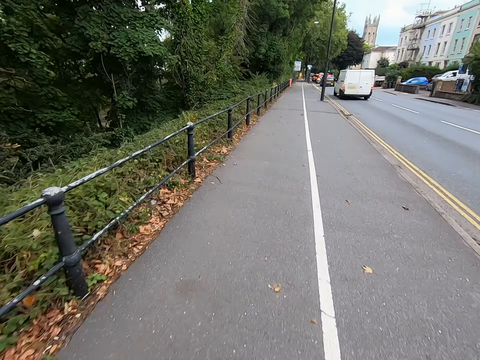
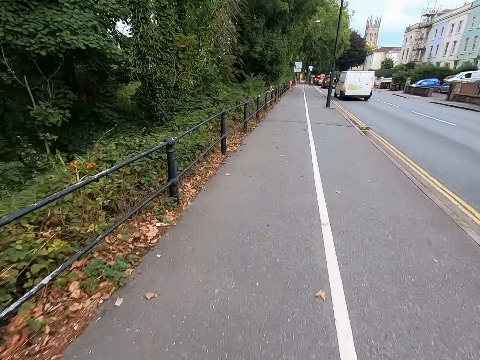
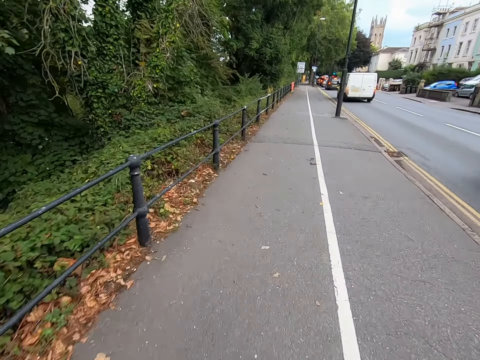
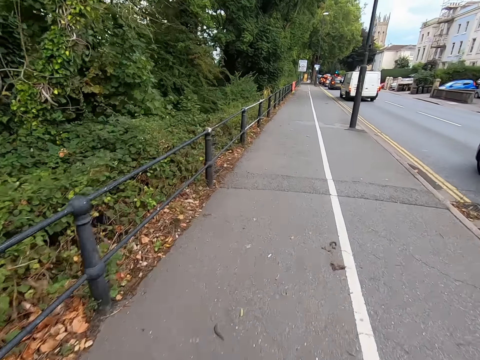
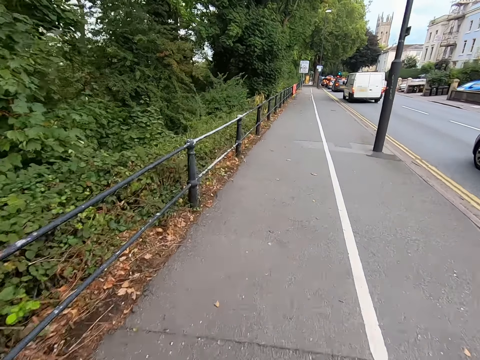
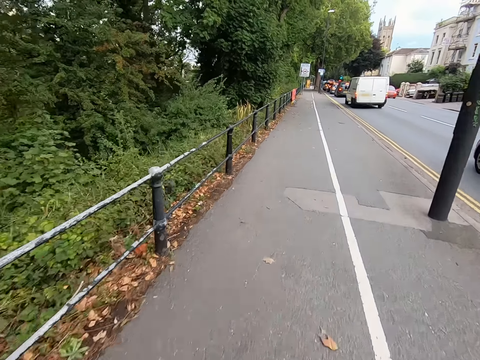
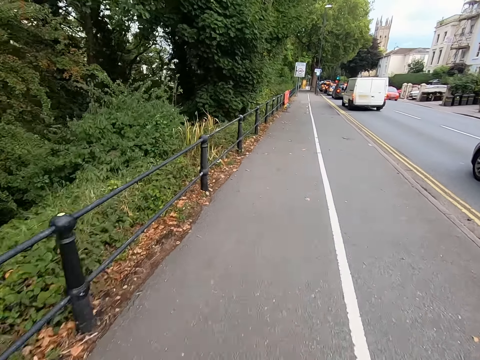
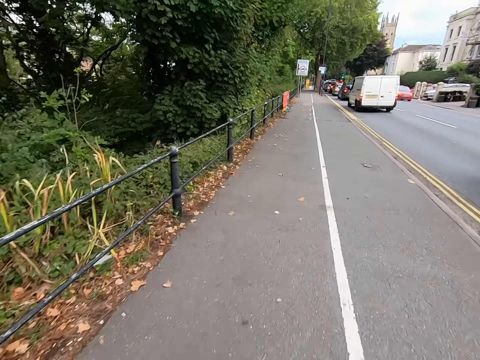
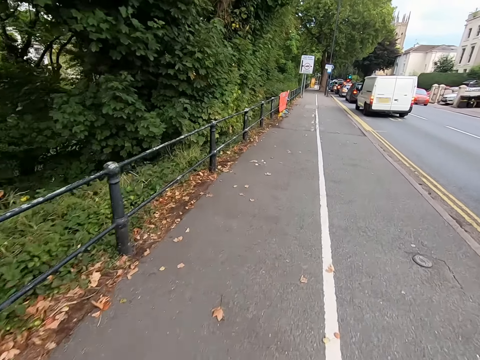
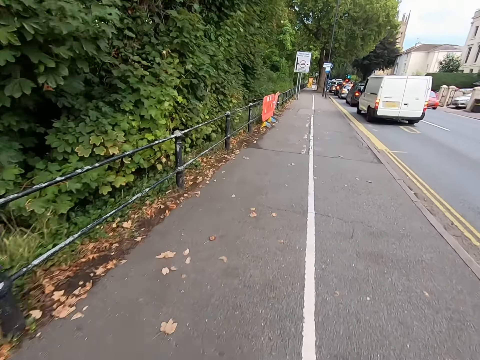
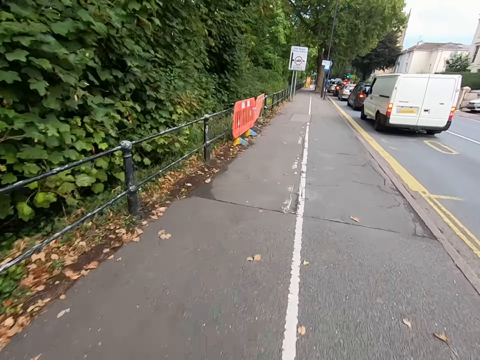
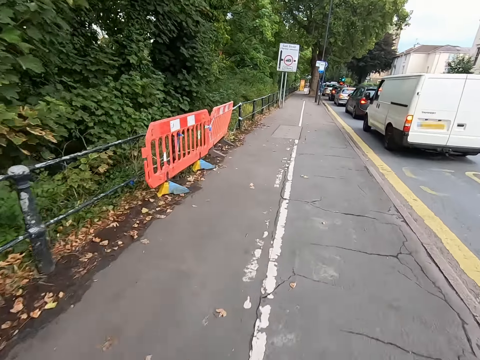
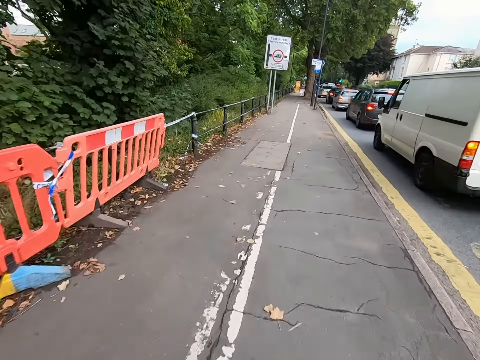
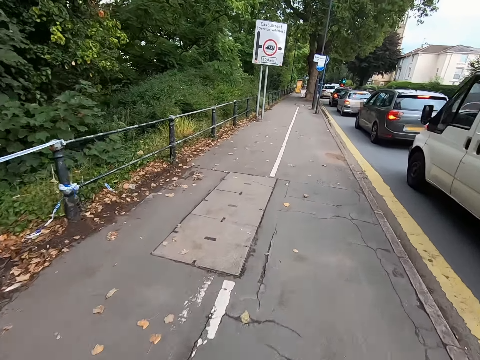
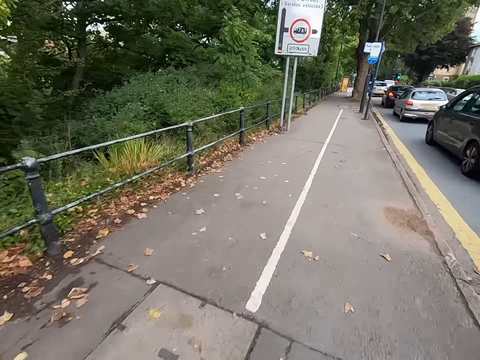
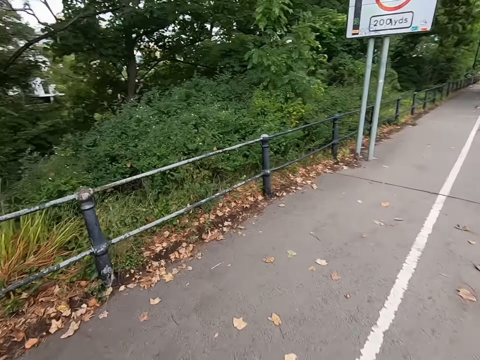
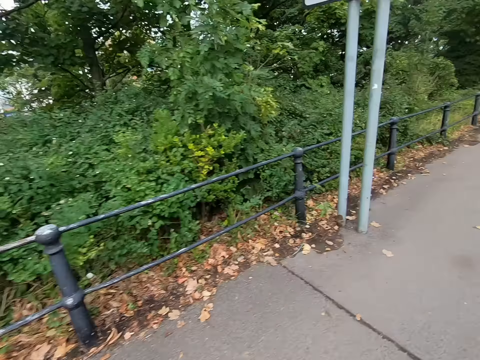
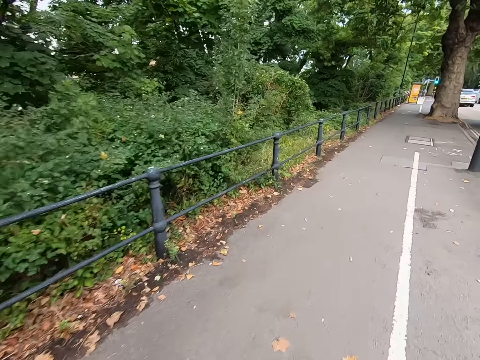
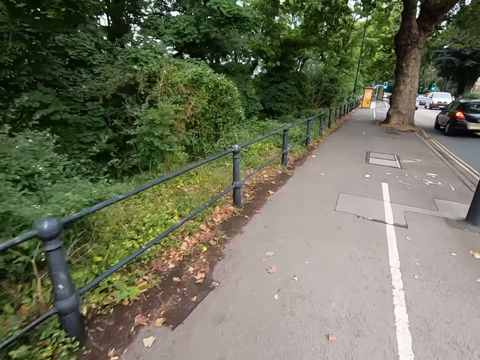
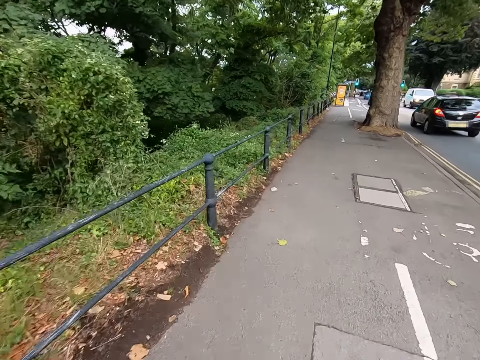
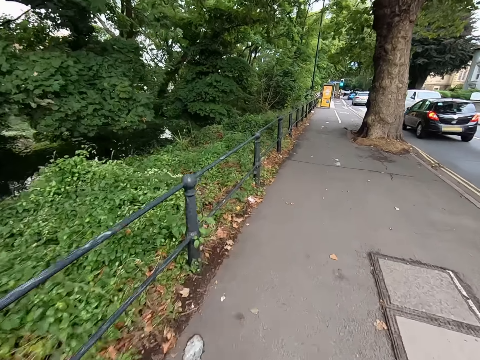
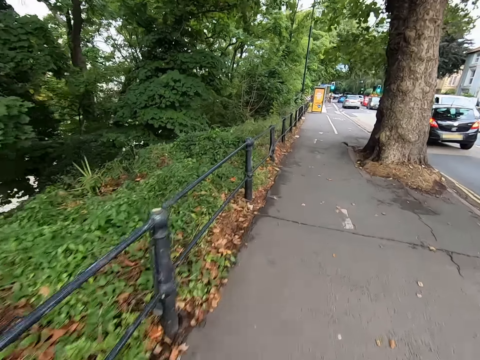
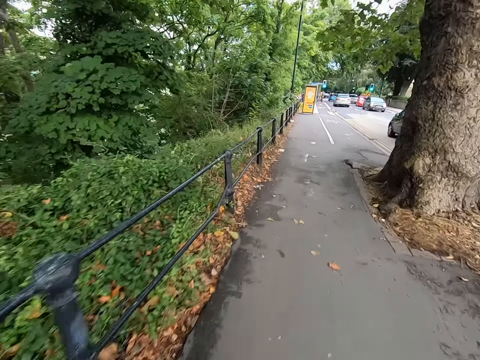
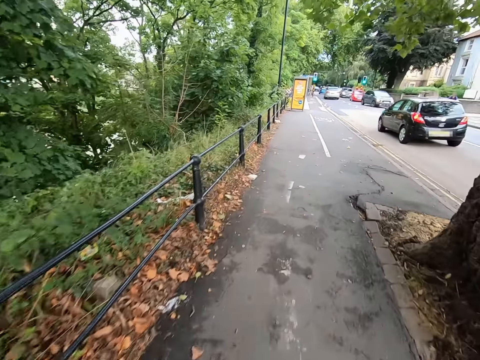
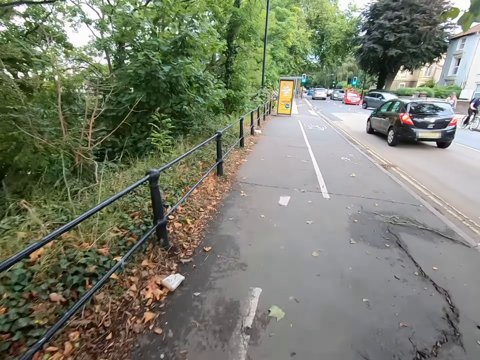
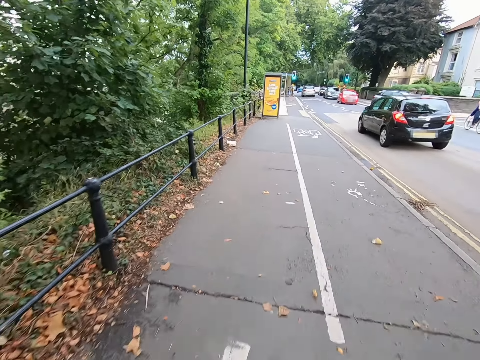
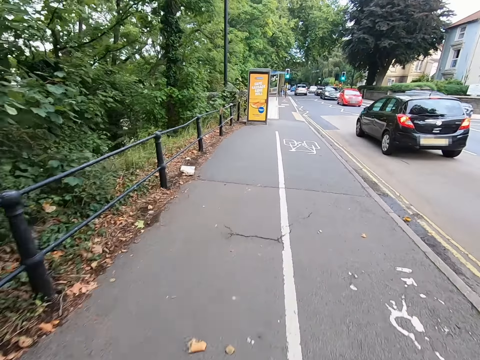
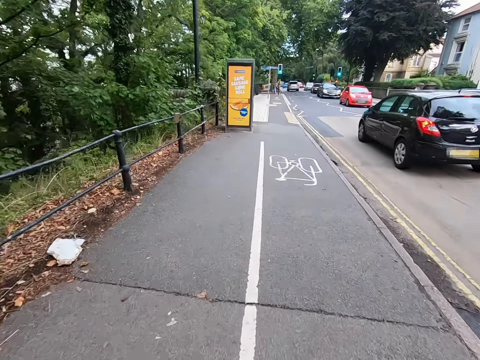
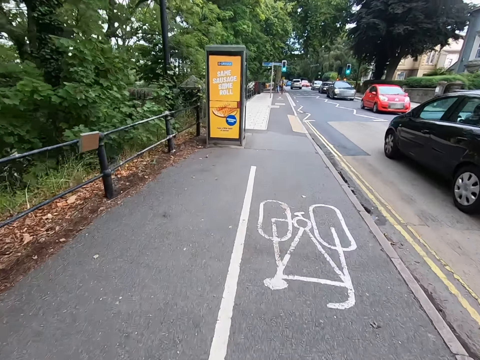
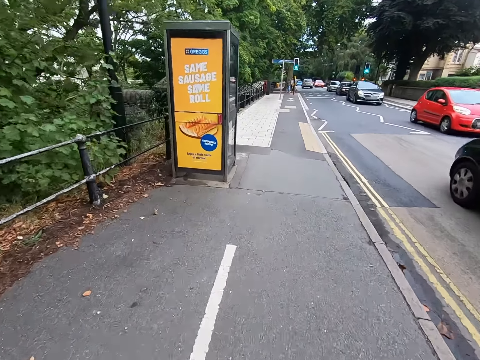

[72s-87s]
The camera wearer watches the background. They walk.

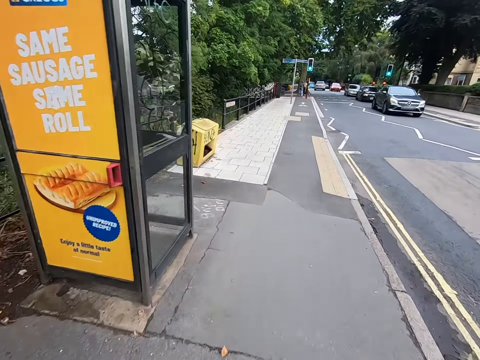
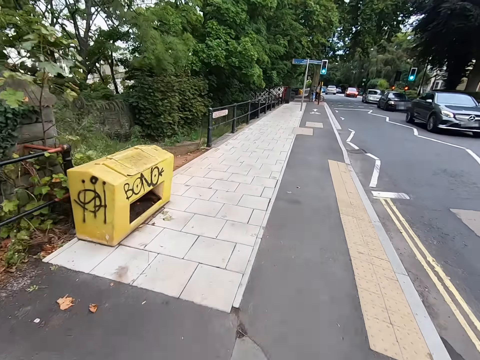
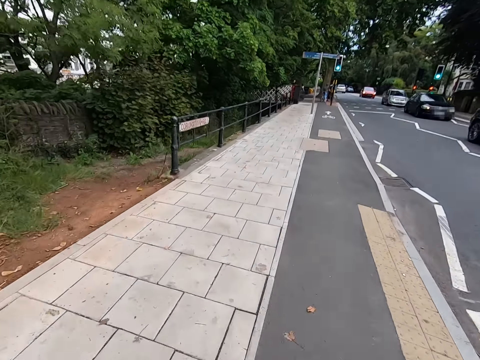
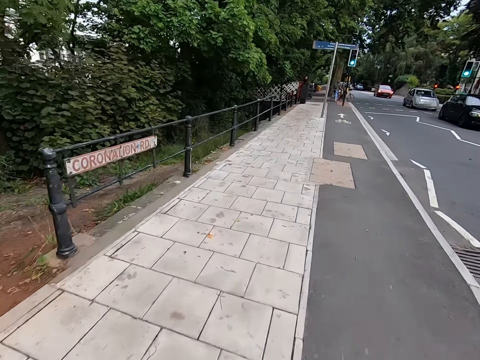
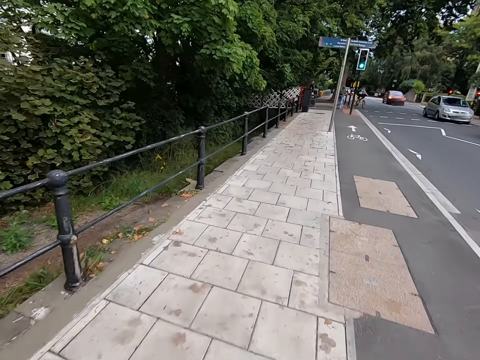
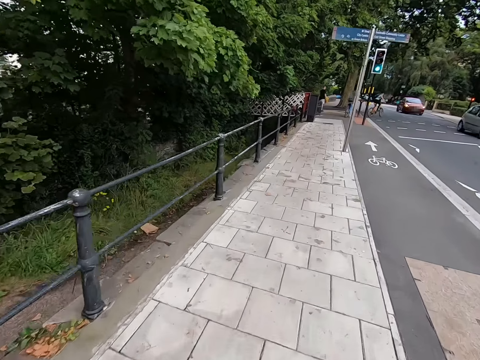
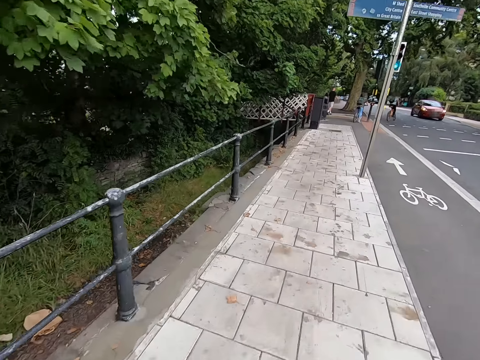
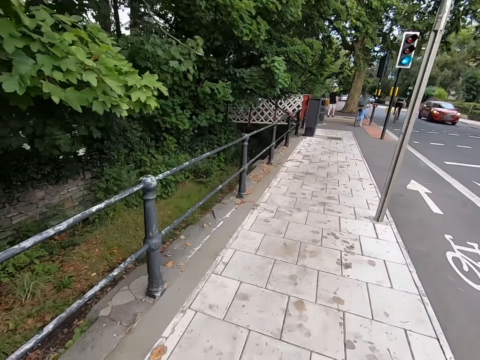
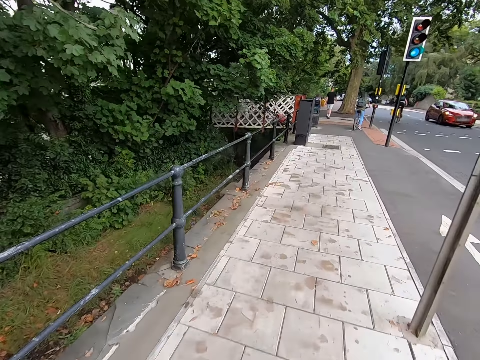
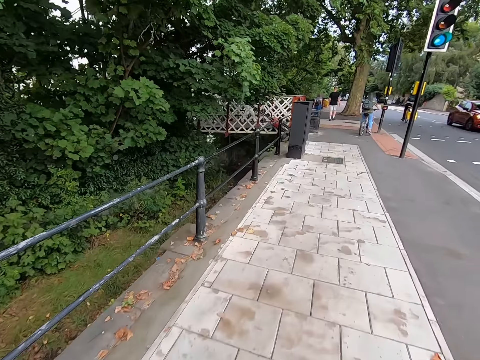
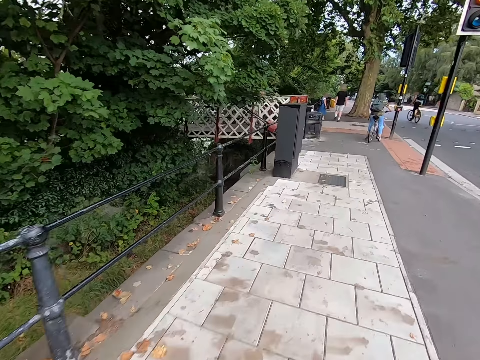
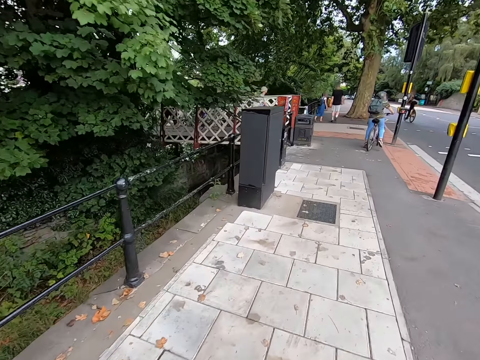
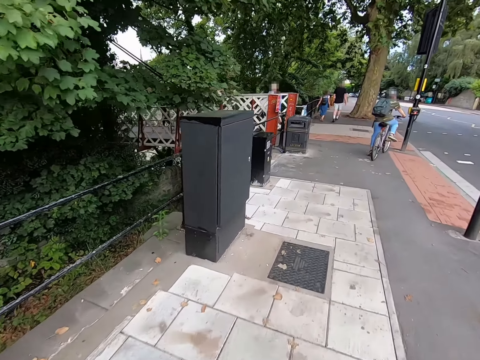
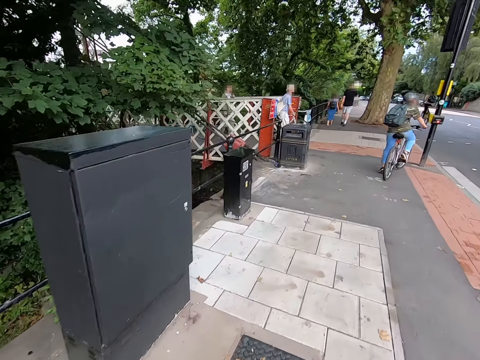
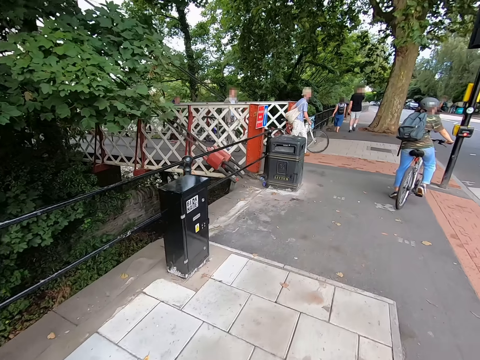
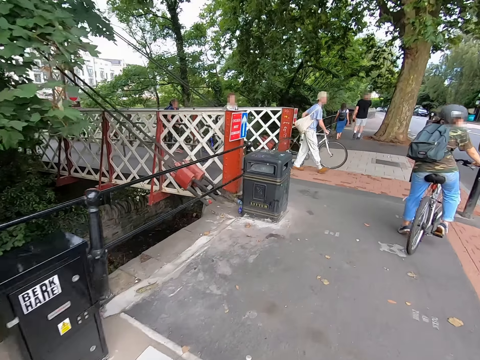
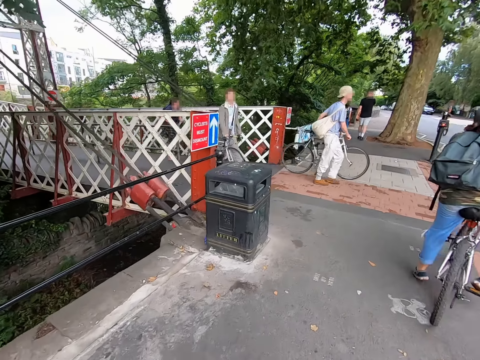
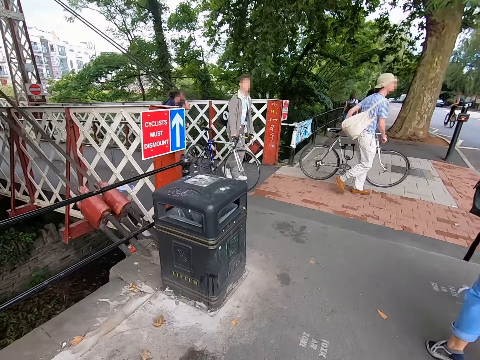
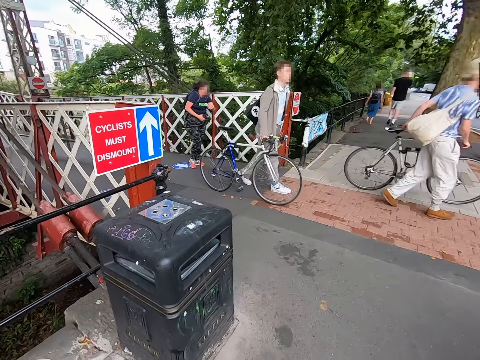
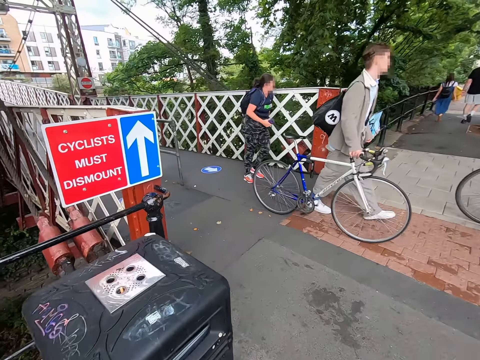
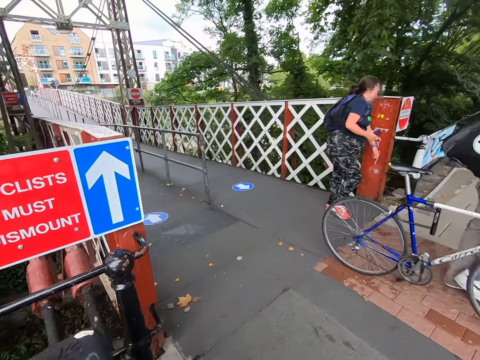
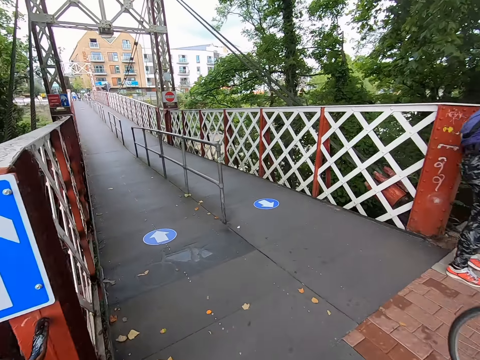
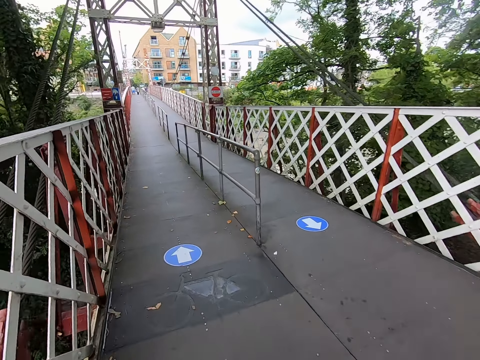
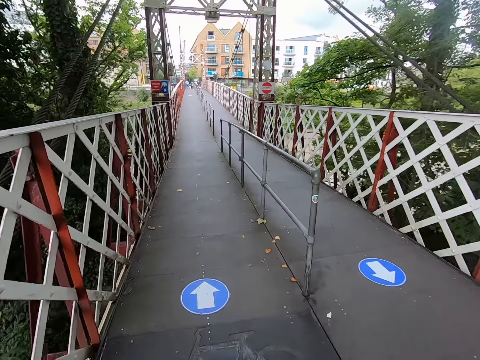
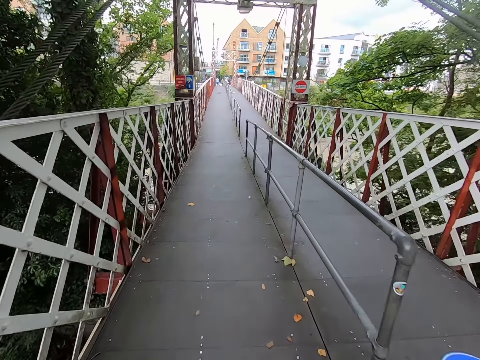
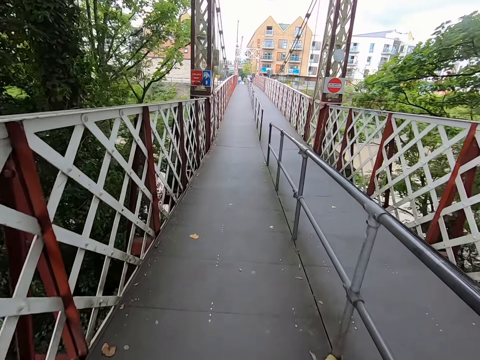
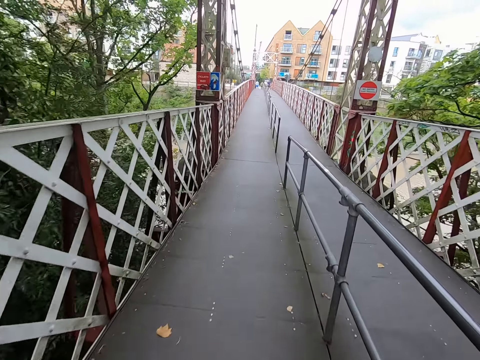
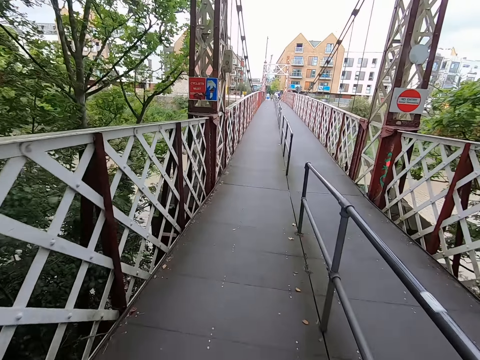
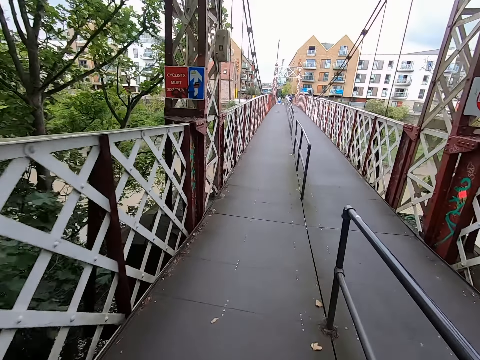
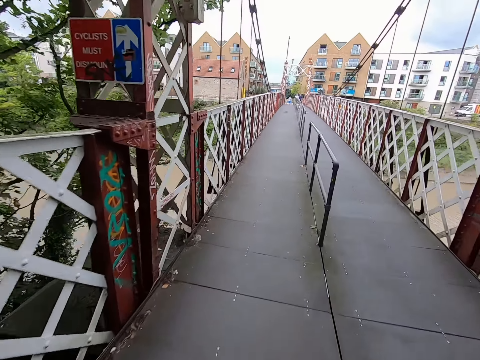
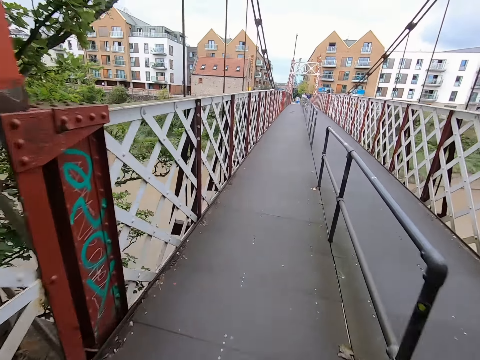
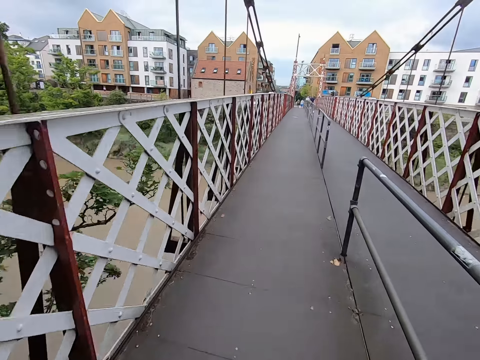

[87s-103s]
The camera wearer watches the background. They walk.
